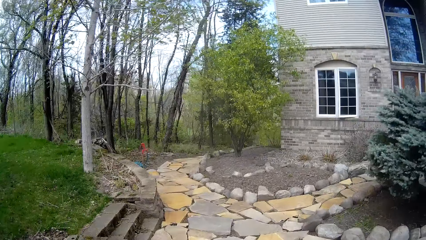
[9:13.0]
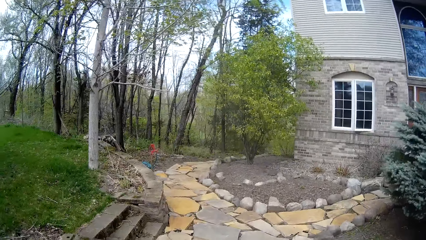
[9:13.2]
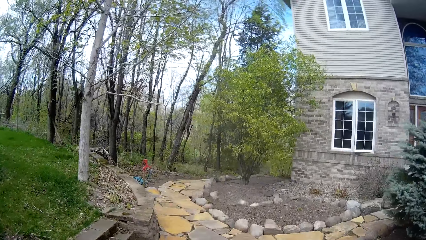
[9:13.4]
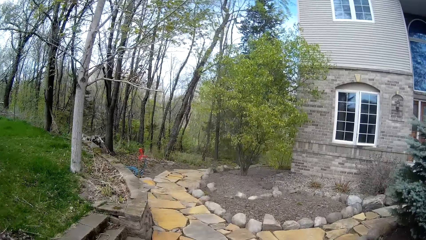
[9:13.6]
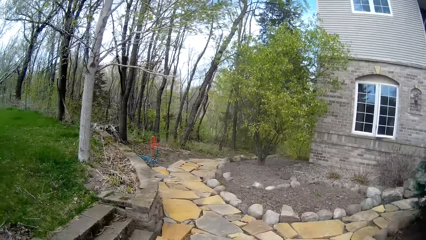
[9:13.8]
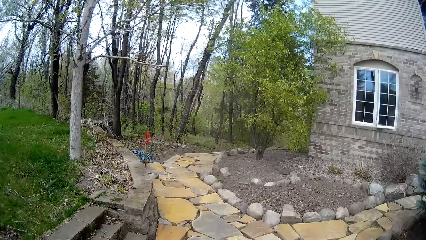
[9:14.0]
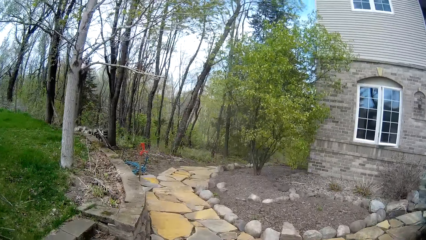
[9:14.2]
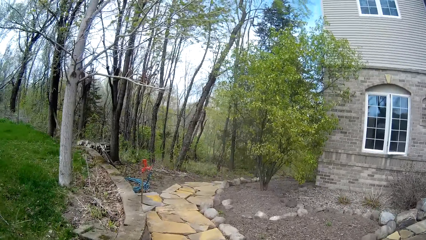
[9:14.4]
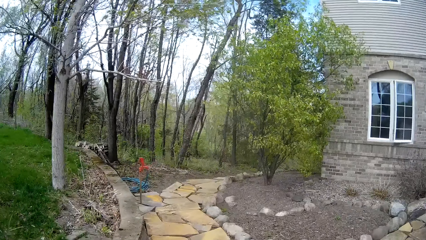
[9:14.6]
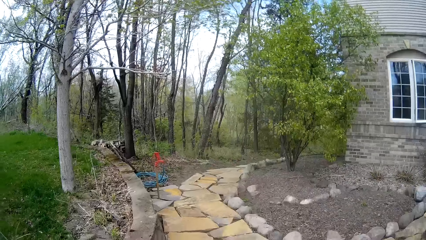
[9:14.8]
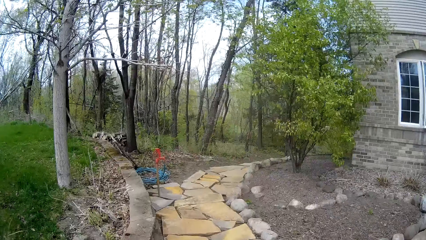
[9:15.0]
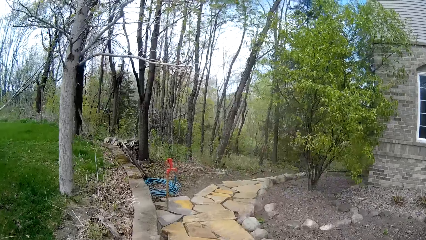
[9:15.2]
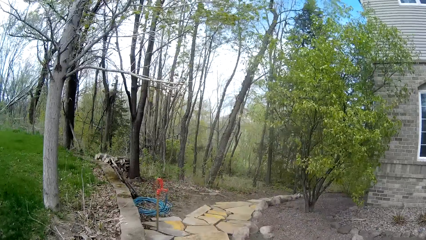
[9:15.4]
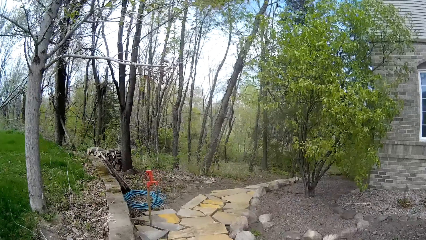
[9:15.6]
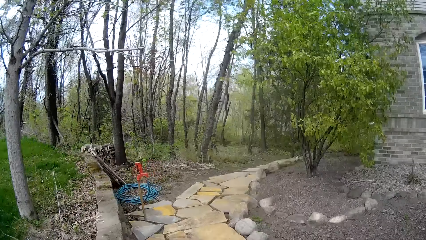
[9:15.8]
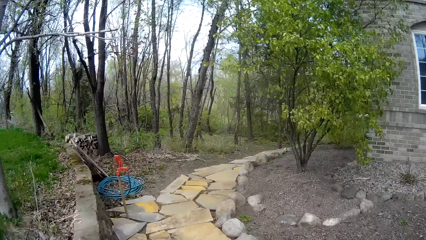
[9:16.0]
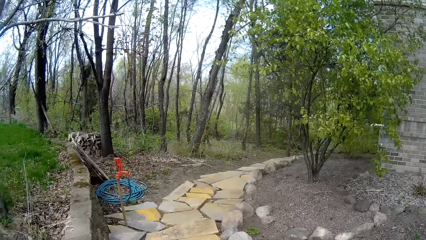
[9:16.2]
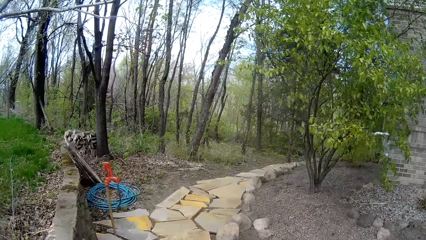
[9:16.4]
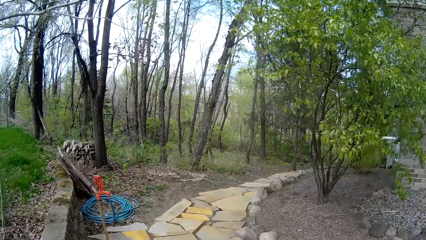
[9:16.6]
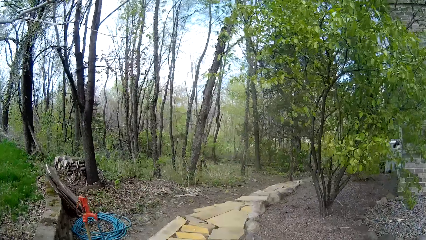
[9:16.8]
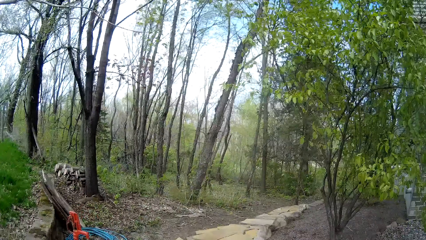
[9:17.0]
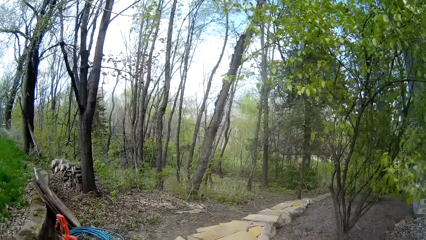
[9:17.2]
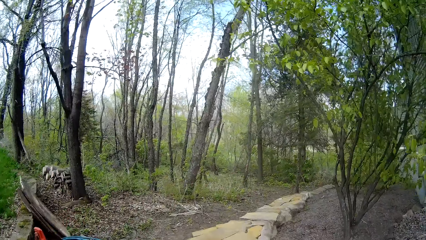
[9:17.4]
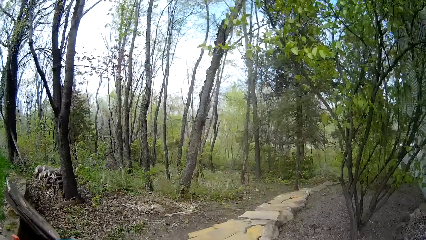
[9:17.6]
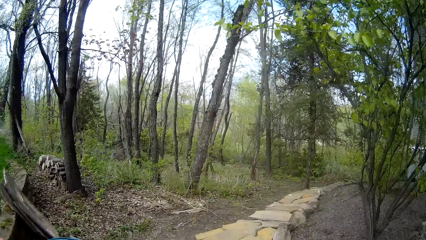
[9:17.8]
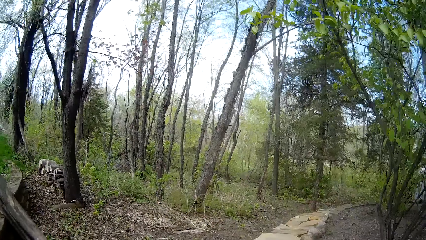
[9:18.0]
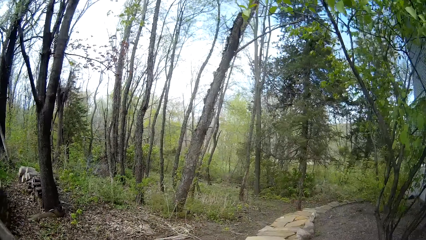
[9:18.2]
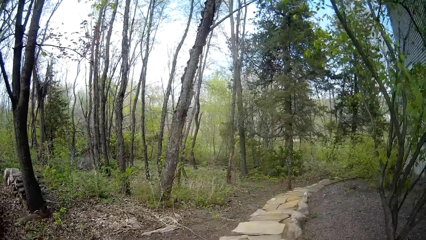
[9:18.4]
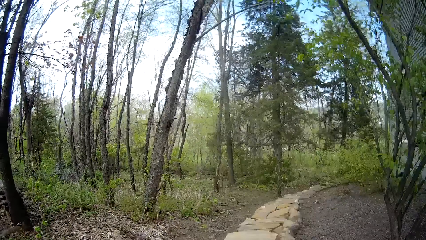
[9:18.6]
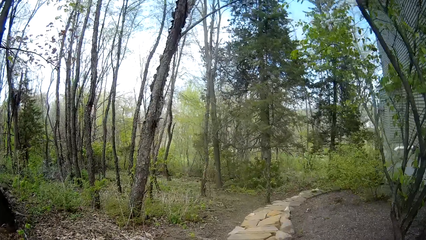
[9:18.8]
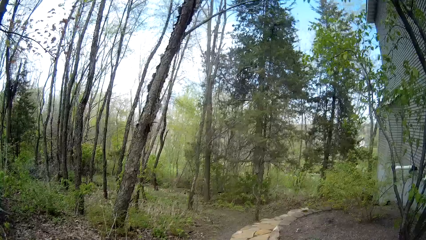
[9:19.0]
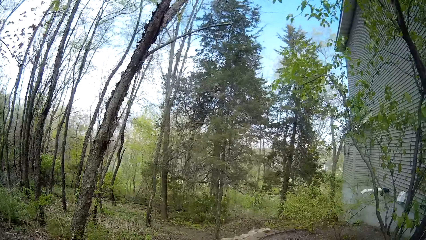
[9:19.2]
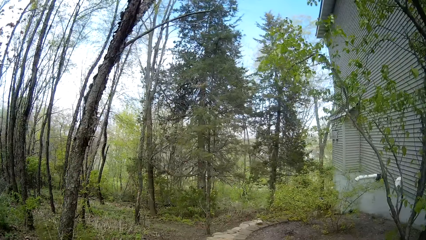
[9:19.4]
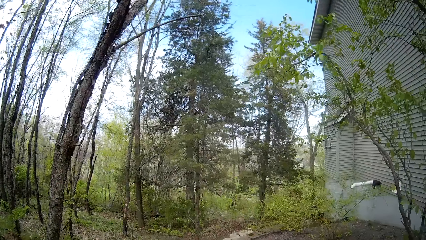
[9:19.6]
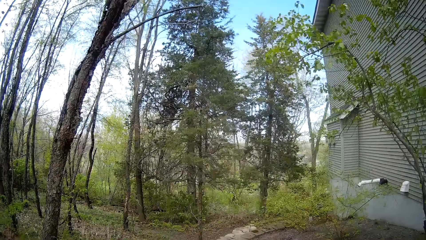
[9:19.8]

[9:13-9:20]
The camera wearer walks on rocks.

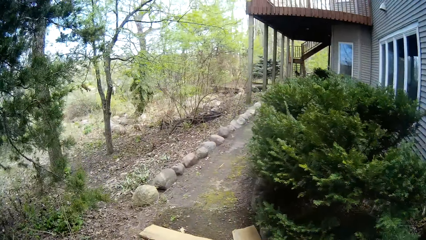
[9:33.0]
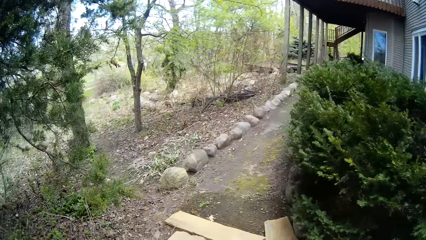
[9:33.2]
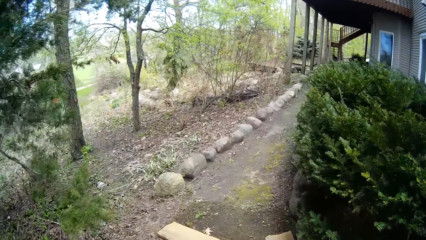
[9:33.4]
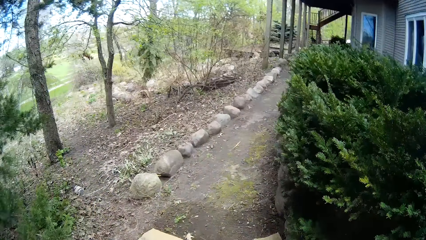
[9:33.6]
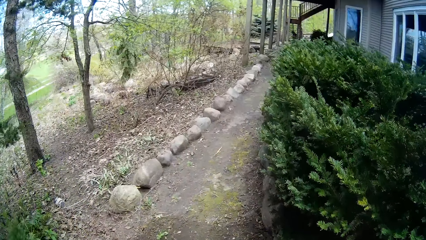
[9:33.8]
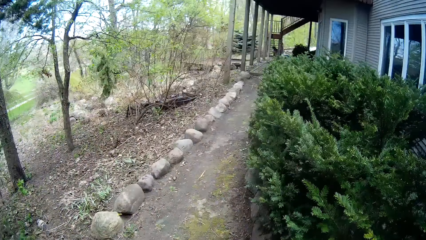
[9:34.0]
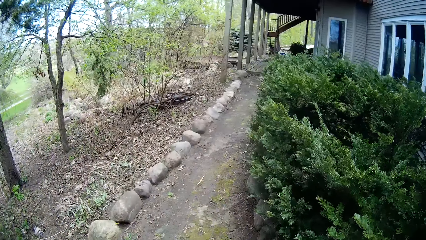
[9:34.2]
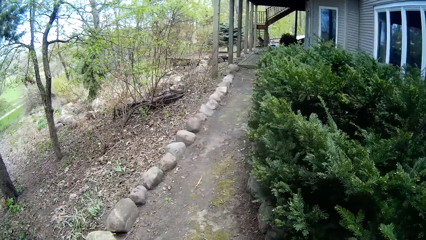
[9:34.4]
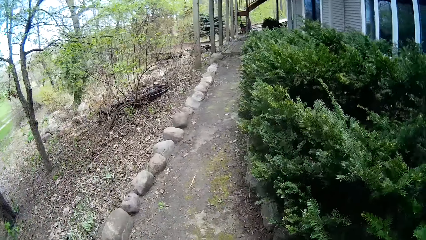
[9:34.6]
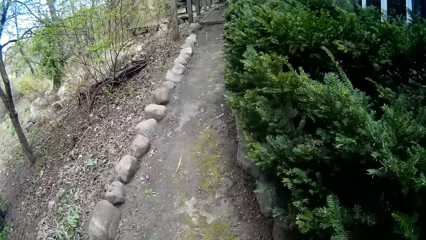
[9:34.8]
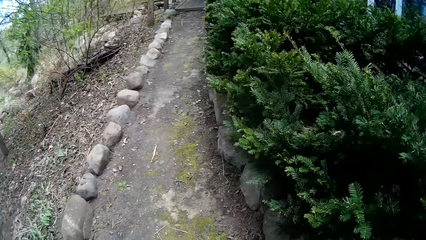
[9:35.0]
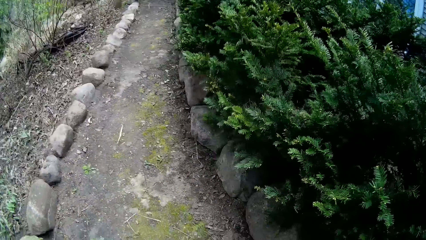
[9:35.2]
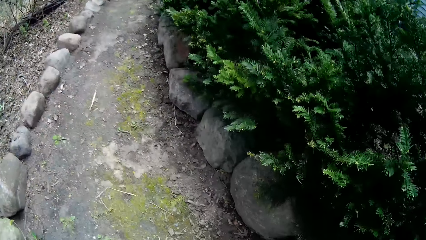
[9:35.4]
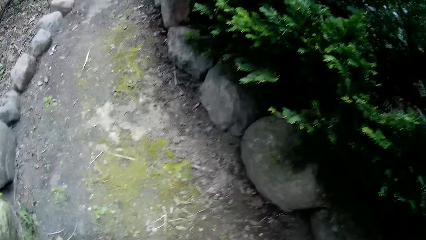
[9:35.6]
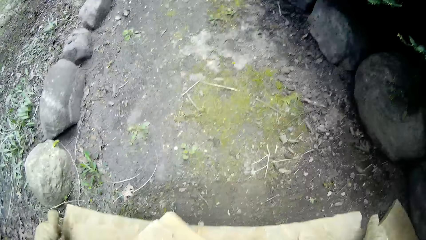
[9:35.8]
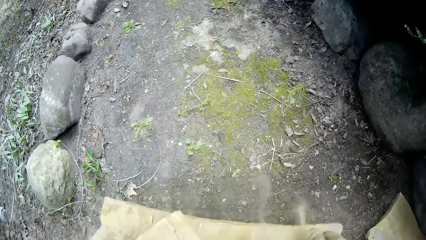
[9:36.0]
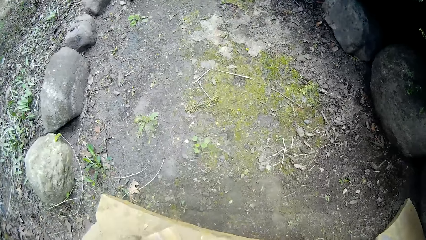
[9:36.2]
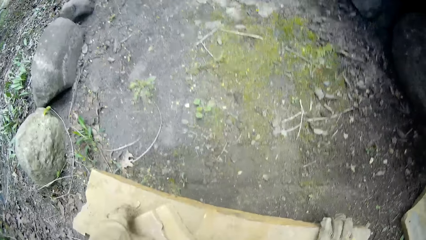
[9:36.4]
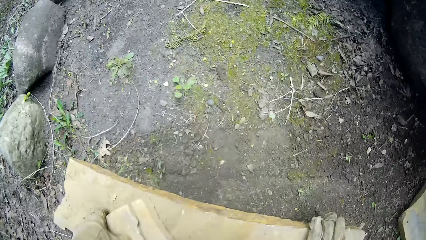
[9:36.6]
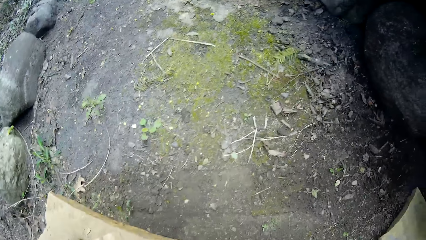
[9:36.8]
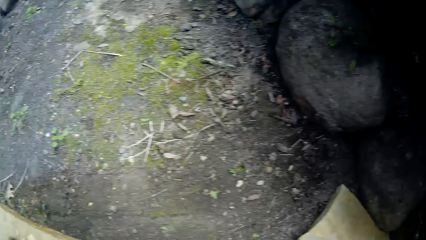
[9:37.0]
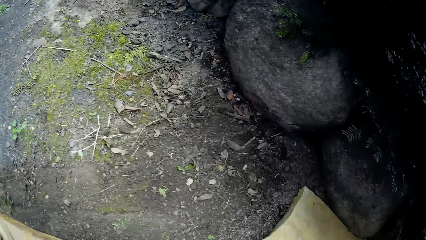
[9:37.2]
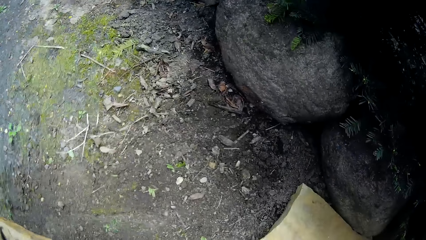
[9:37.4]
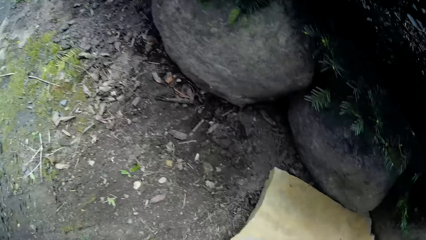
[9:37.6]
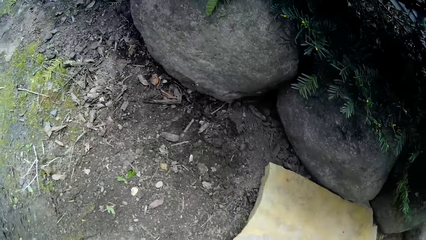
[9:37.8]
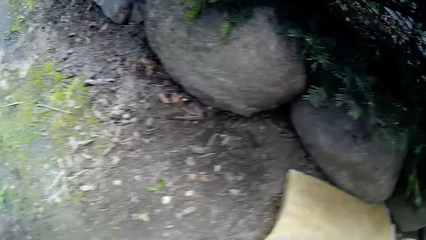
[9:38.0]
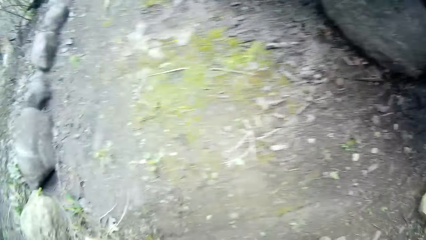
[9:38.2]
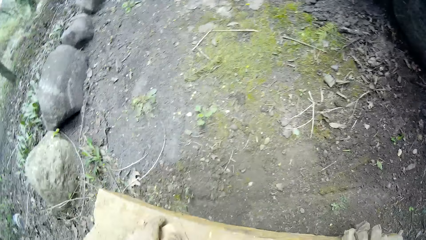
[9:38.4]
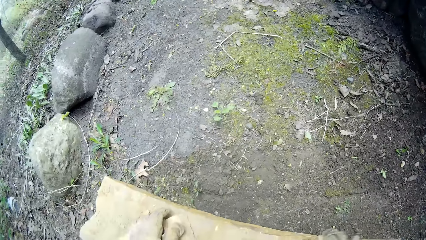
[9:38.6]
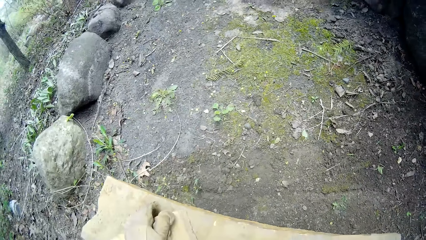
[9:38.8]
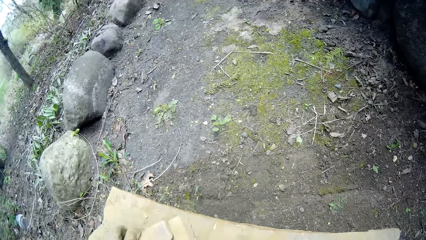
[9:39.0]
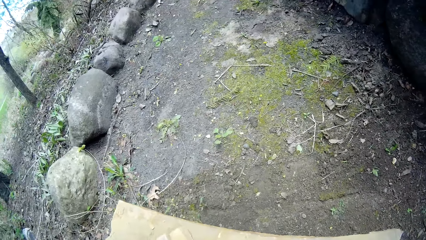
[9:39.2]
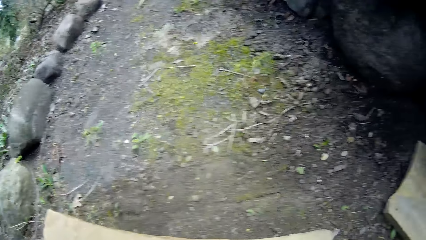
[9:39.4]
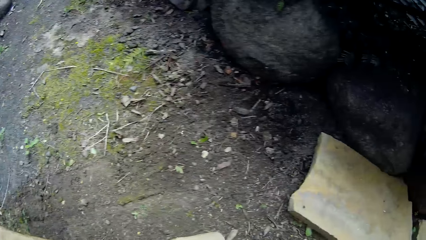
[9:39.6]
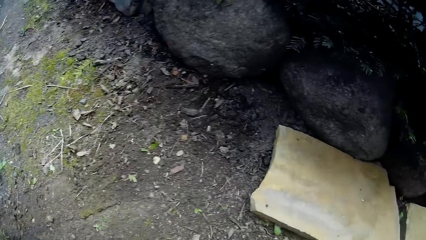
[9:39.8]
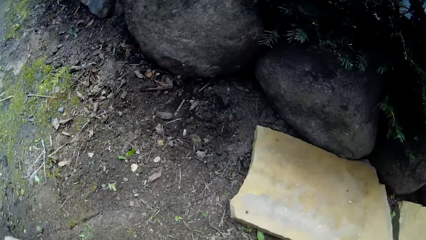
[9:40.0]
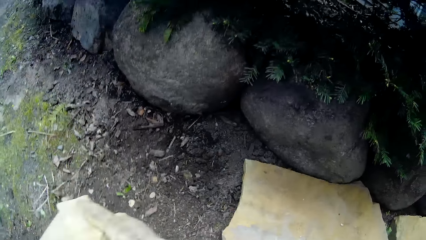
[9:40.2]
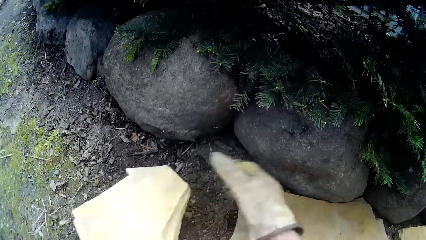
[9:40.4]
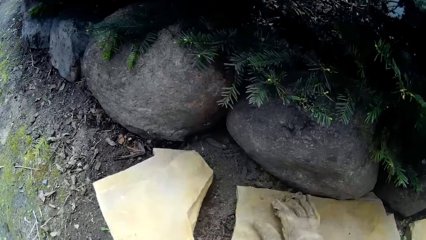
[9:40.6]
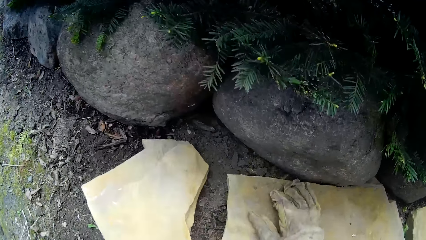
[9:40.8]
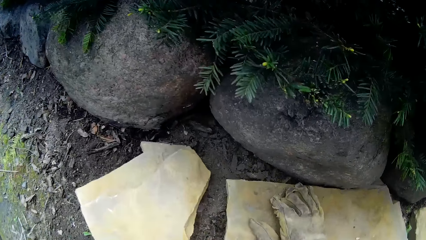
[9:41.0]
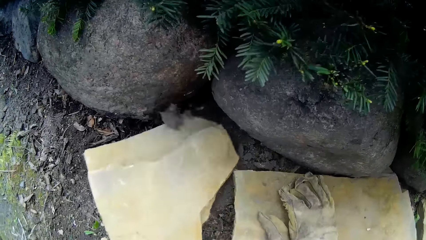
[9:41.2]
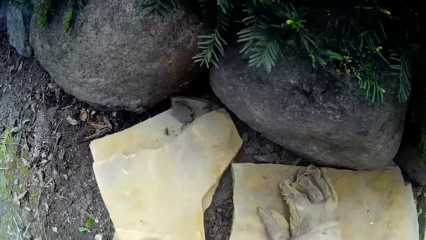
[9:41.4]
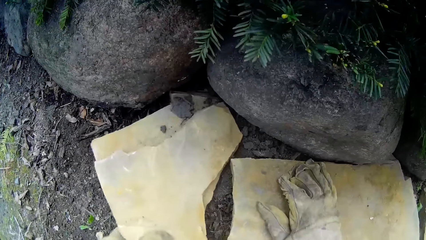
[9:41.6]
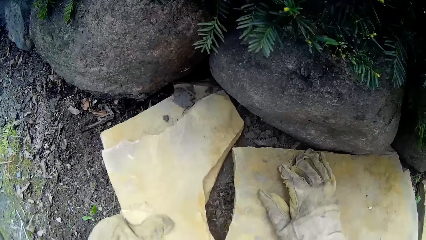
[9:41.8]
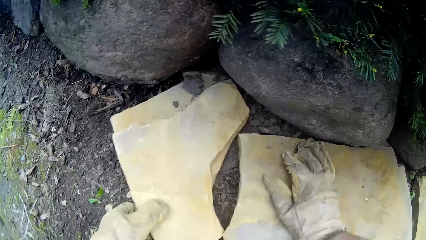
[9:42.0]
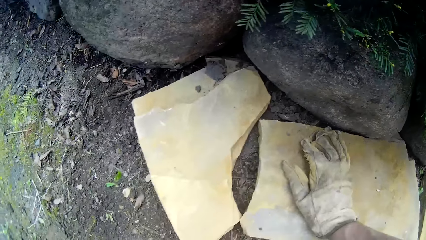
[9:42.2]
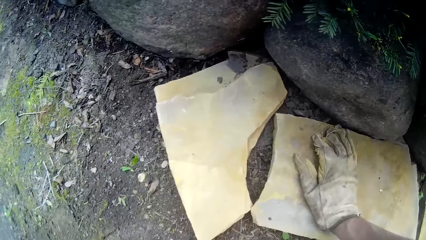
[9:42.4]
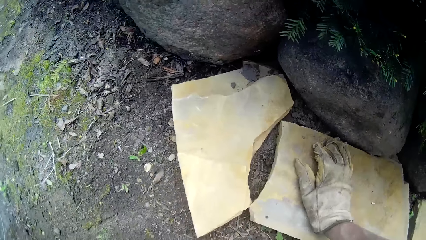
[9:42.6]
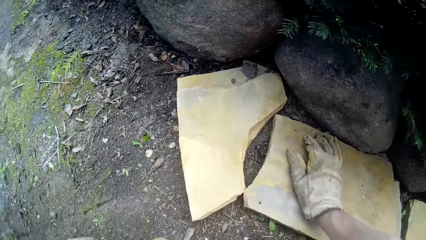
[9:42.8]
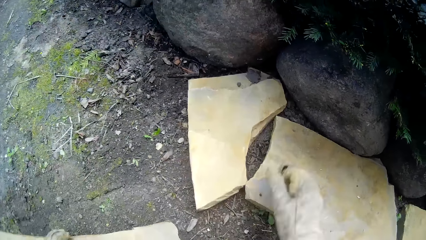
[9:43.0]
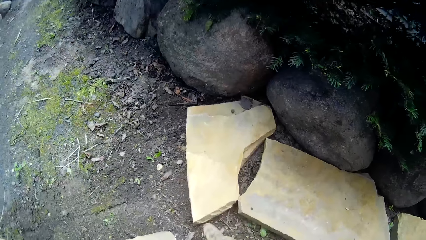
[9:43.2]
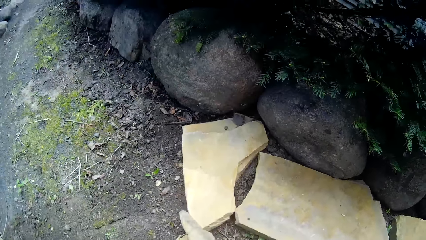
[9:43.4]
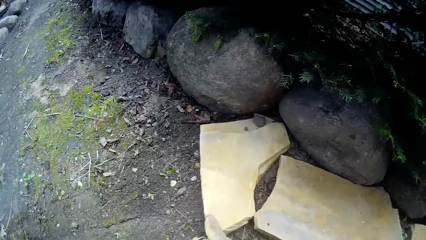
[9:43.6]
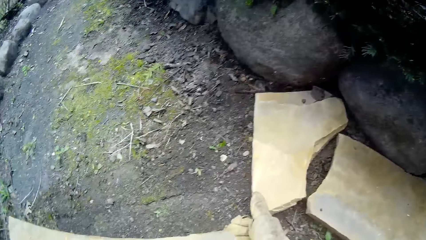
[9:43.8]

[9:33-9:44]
The camera wearer drops the slates or marble on the ground. They bend down to the ground. They stare at the marble. They arrange the marble on the ground. They stack the slates on the garden's pathway.
